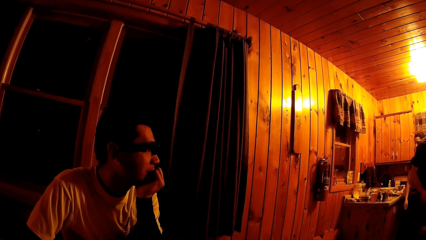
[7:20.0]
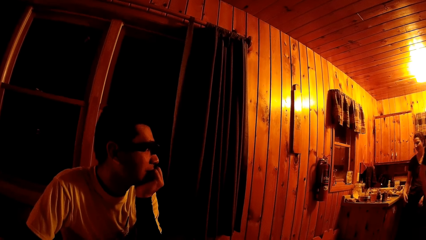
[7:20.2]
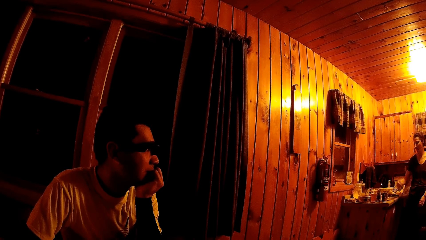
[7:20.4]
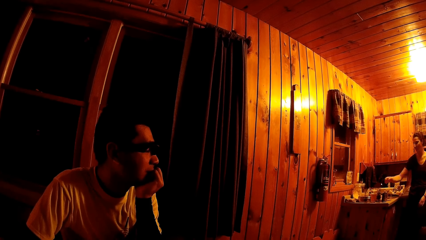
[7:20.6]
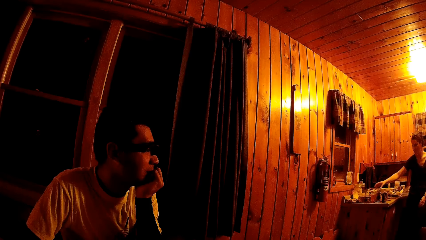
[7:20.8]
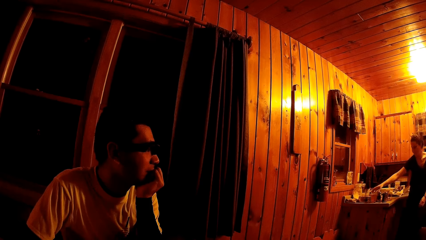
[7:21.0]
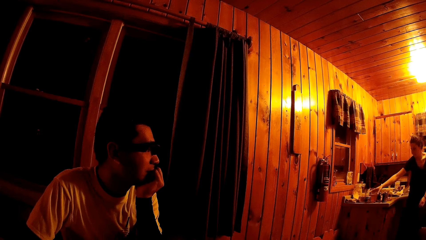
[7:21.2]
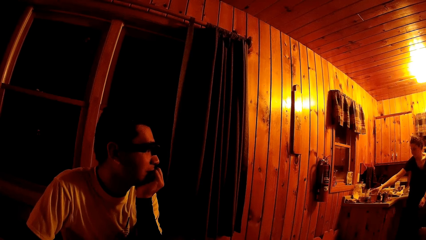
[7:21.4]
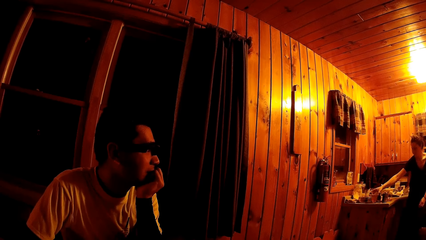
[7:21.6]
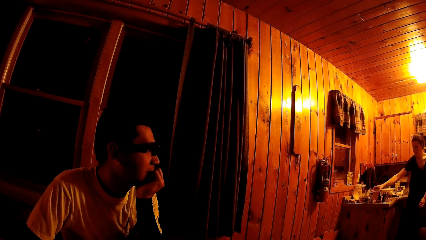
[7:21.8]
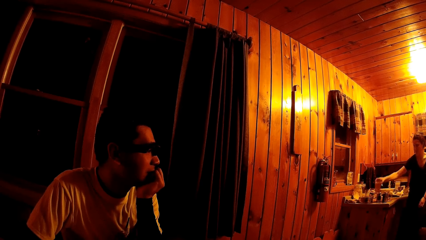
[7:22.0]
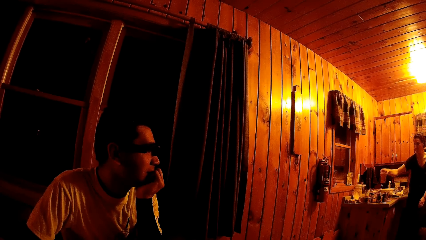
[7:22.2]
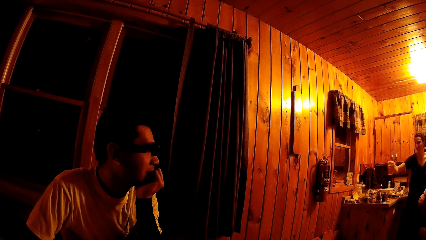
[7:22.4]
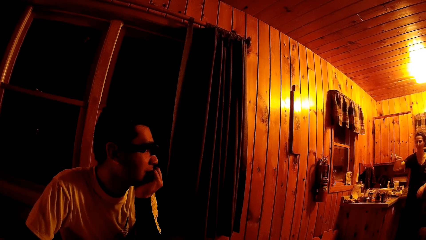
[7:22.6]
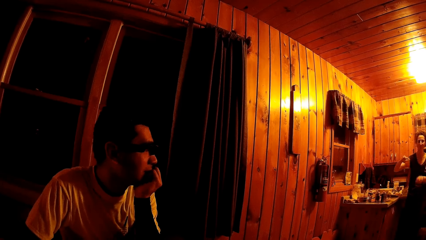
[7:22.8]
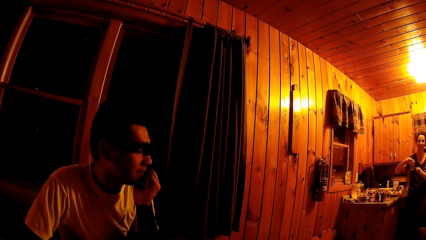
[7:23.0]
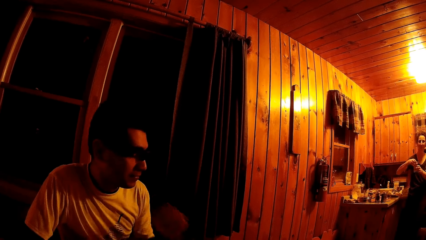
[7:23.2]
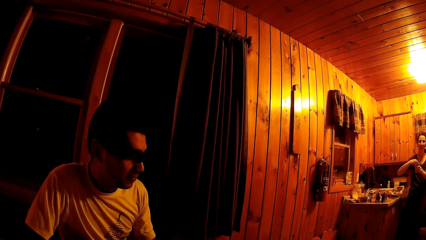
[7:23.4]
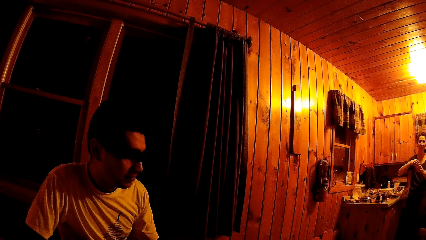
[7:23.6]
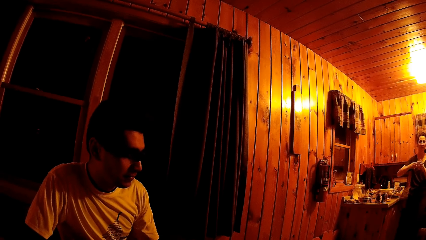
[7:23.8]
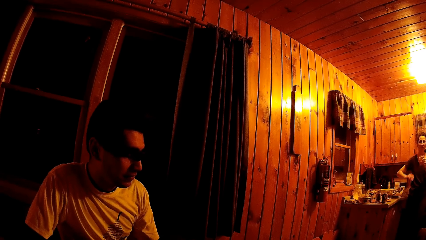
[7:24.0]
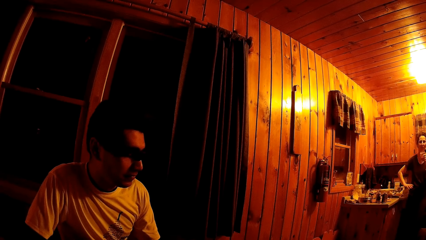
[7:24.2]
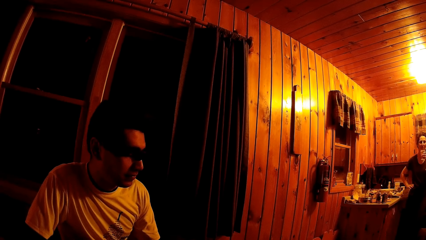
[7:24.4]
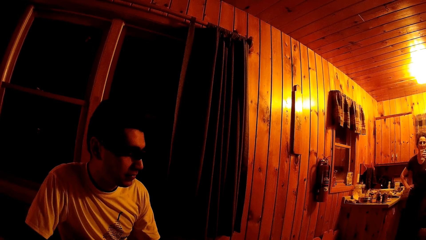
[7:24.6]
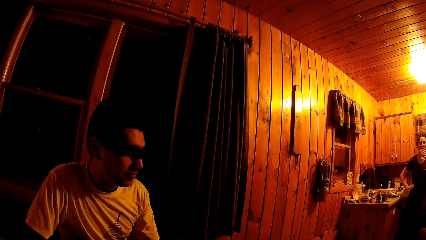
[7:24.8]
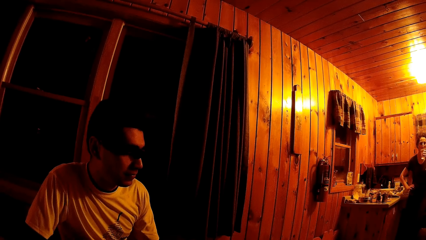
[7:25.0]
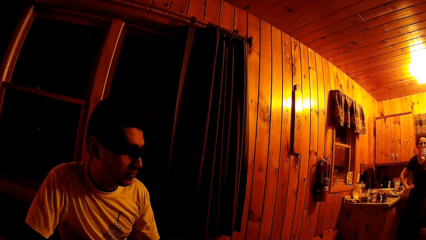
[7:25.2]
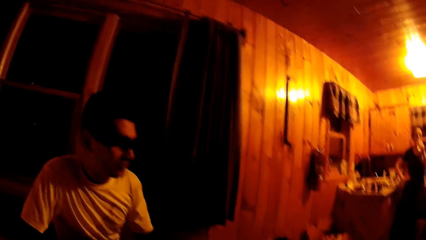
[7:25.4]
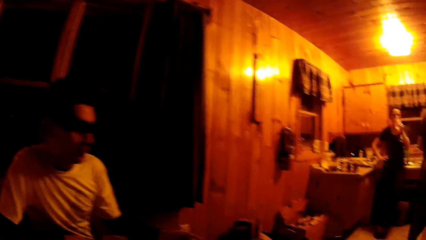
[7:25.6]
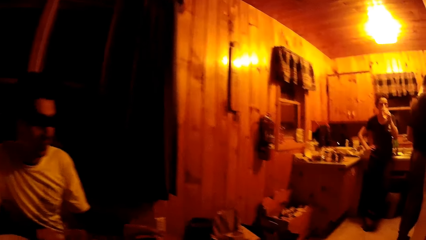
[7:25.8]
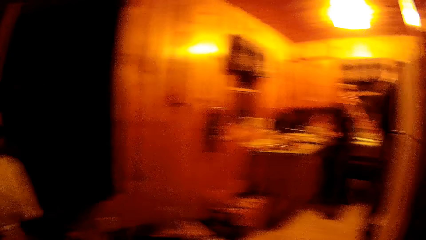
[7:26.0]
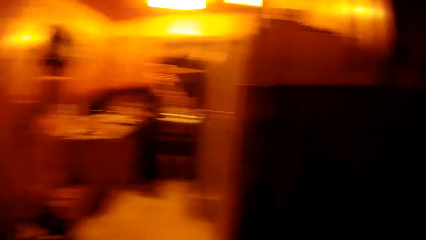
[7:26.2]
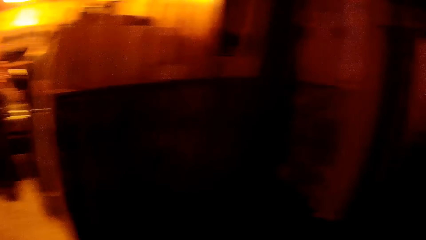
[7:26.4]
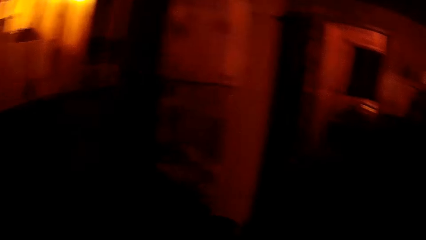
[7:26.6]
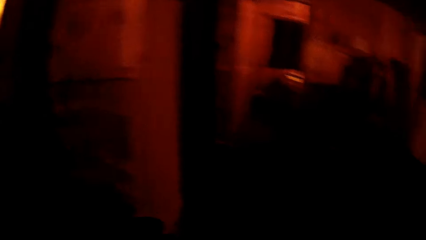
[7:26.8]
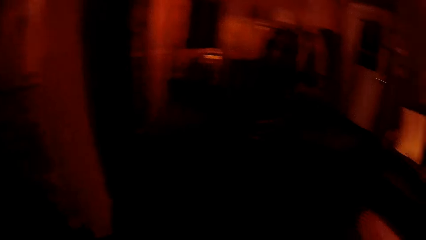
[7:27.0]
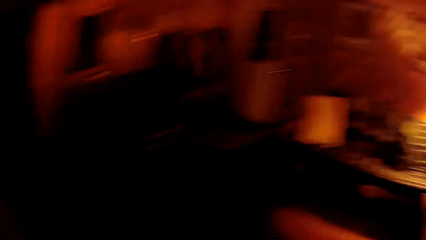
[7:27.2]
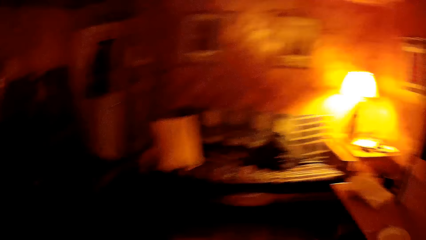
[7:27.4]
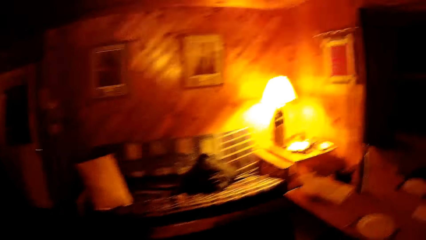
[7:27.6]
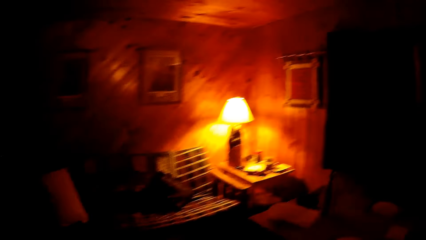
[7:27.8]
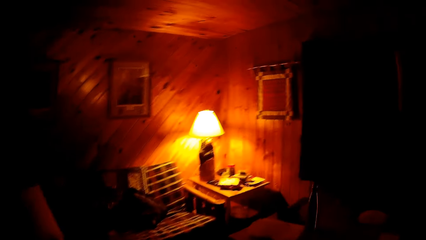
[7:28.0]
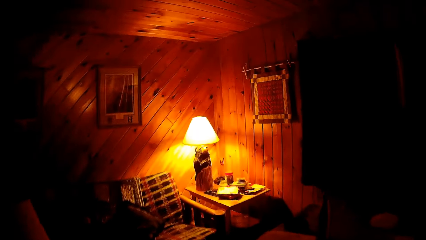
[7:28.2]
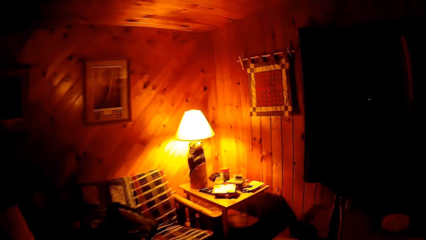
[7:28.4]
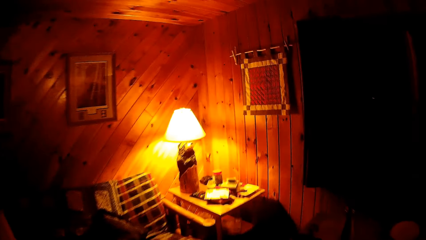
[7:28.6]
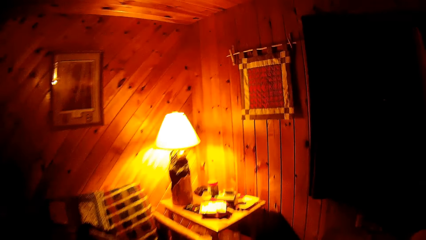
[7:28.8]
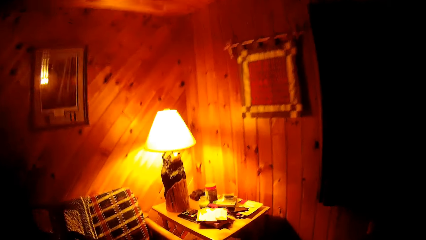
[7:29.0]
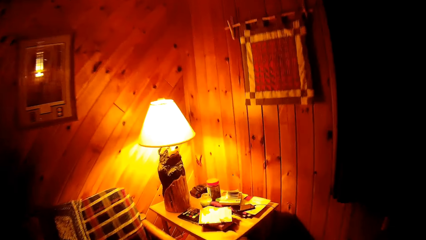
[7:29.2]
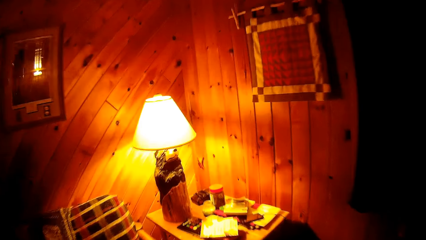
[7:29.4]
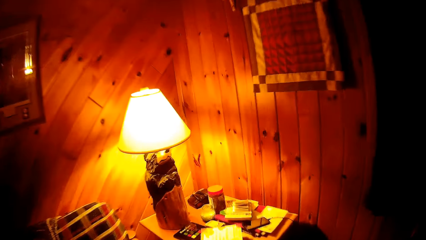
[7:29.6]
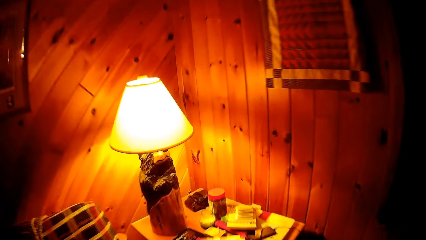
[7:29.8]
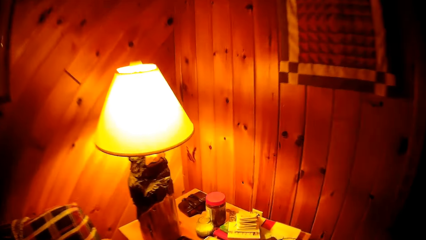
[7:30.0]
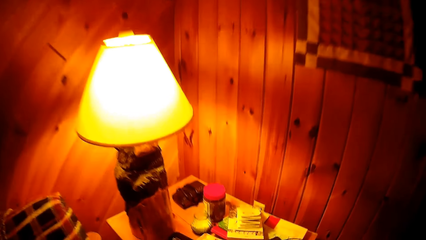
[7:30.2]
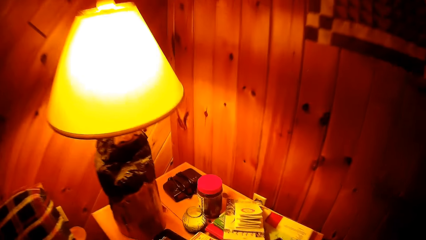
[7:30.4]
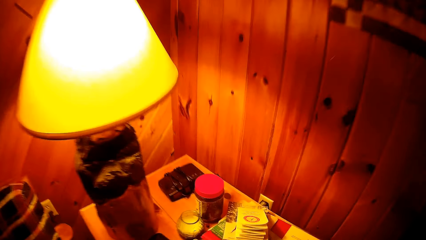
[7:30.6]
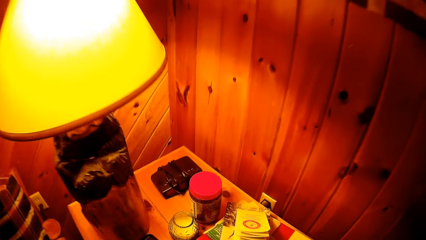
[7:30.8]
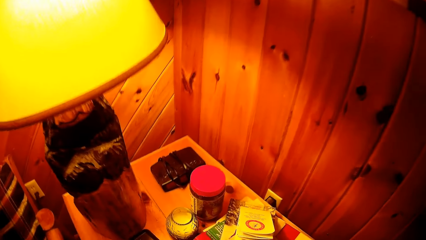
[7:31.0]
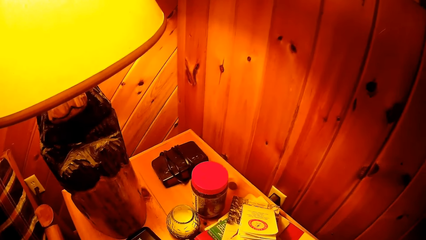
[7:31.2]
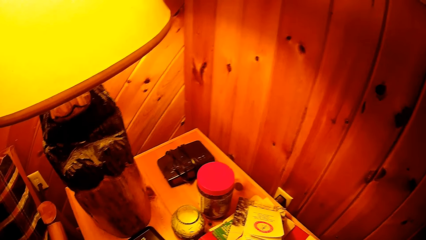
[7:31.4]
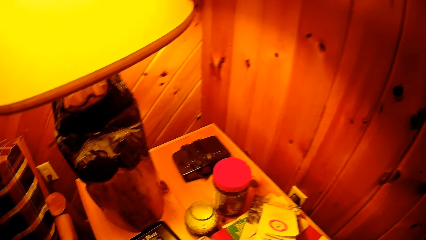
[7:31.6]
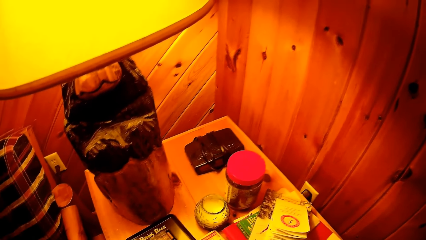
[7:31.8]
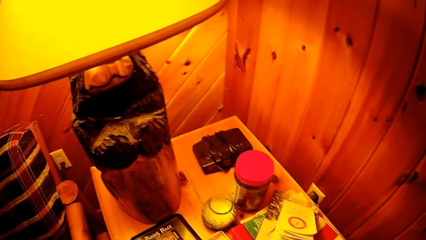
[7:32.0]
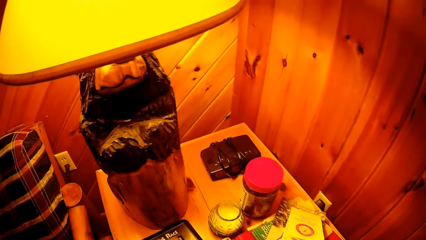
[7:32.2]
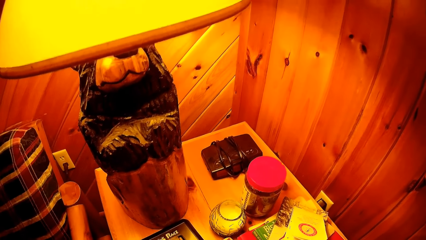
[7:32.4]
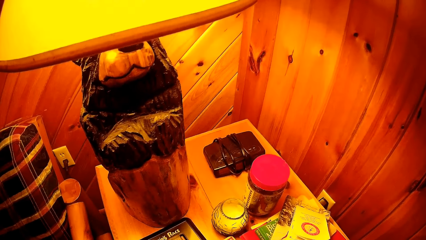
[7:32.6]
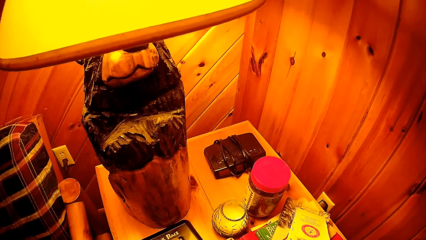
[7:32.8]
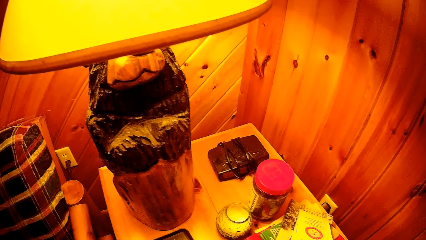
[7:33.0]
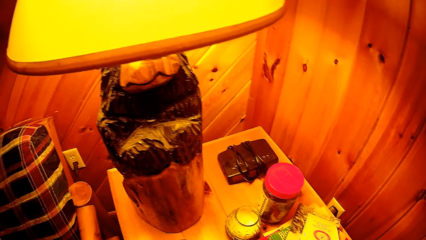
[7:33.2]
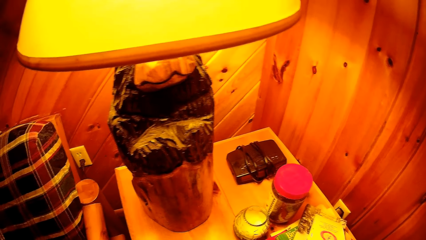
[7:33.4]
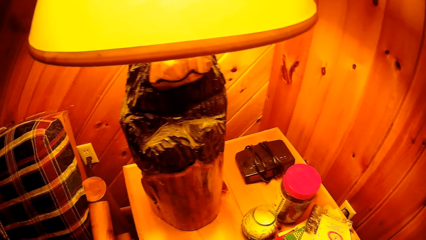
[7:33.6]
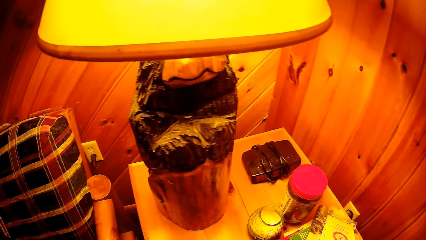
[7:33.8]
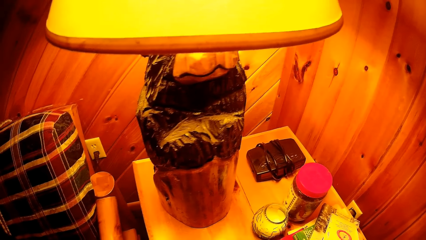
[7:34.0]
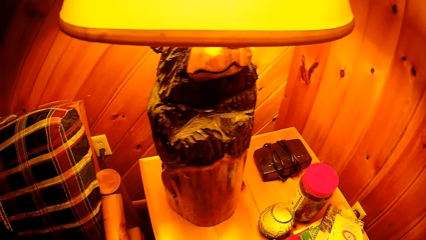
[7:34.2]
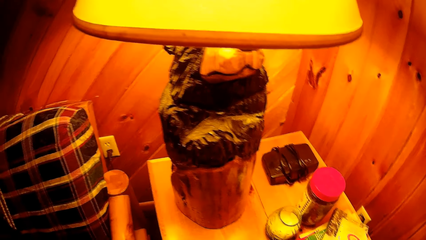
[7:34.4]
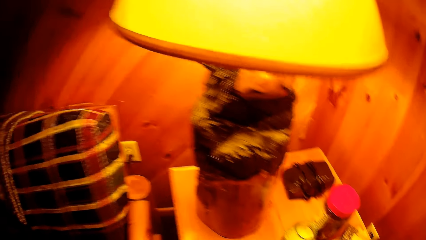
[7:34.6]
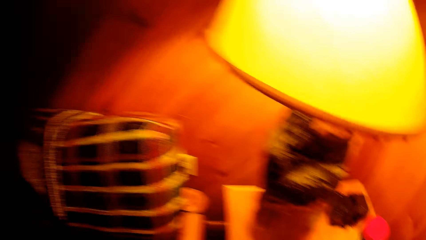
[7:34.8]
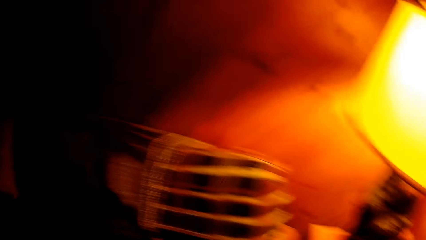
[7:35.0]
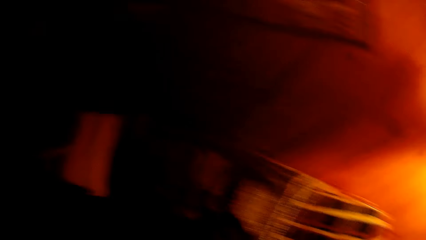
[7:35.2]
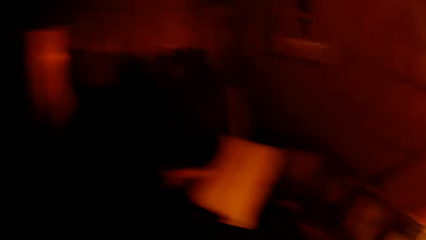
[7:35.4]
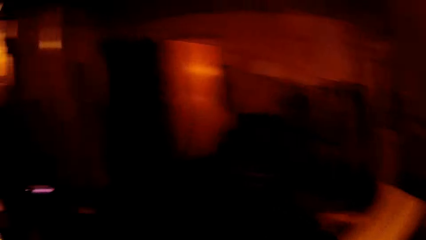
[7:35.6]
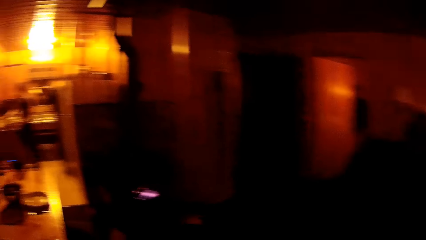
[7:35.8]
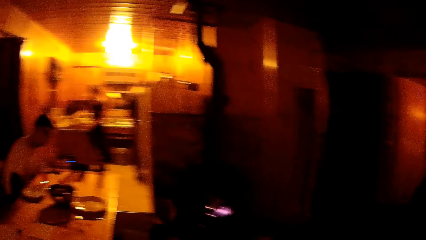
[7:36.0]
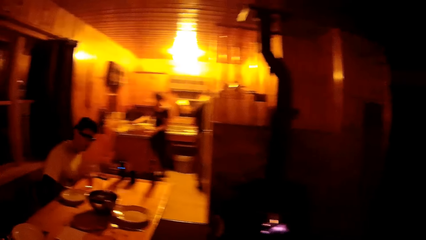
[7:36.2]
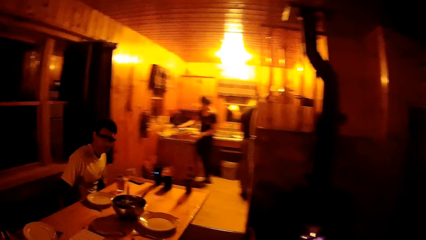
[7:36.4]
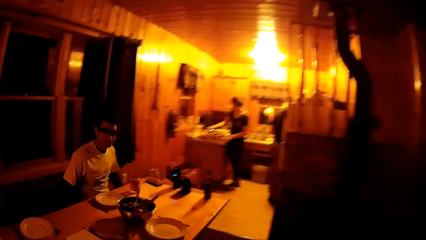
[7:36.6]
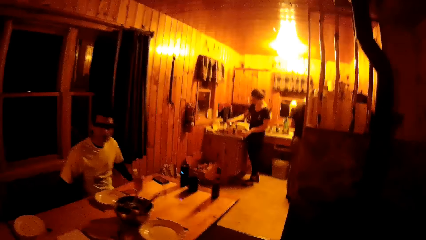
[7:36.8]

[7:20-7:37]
The camera wearer takes the glass. The woman picks up the cup on the countertop with her right hand. She passes the cup in her right hand to her left hand. She drinks from the cup in her left hand. The camera wearer walks away from the table in the living room. She walks towards the table. She picks up a Rubik's race game on a side table in the living room with her right hand.
